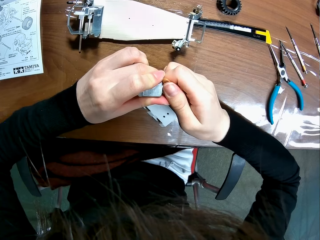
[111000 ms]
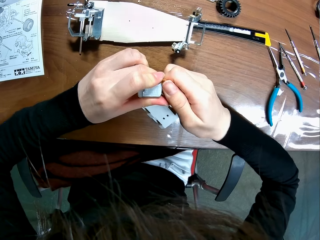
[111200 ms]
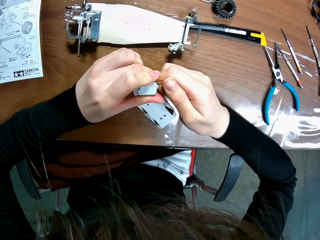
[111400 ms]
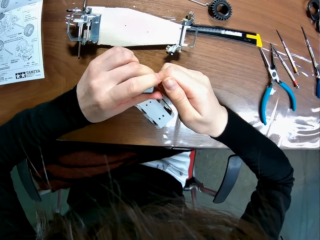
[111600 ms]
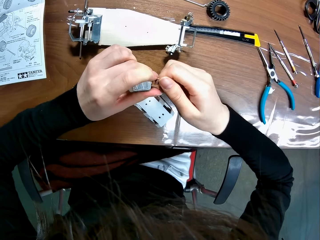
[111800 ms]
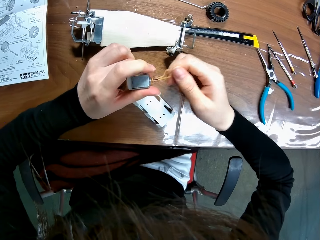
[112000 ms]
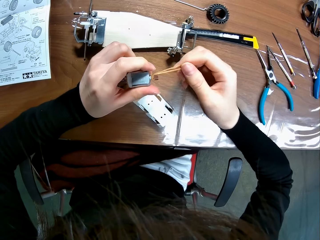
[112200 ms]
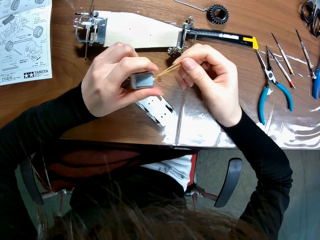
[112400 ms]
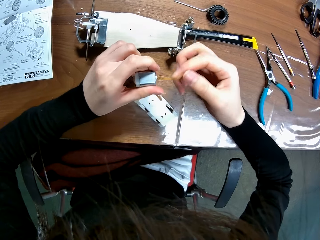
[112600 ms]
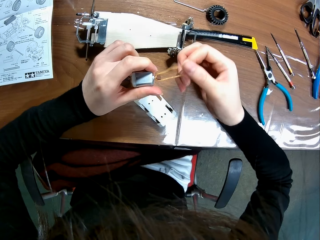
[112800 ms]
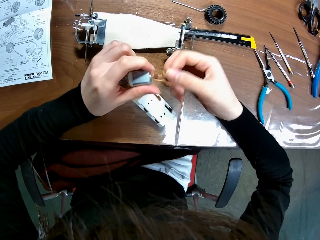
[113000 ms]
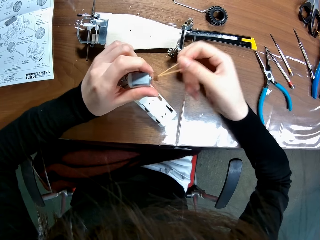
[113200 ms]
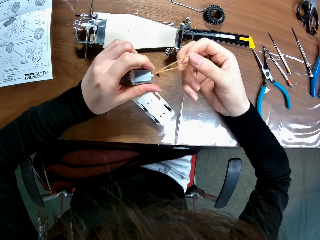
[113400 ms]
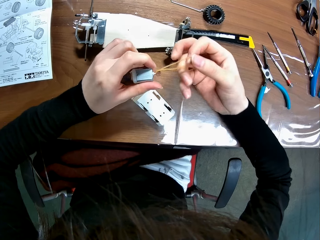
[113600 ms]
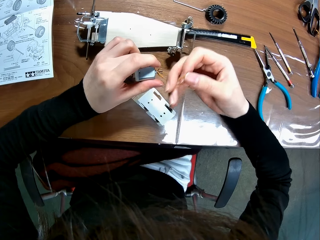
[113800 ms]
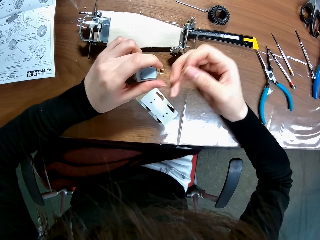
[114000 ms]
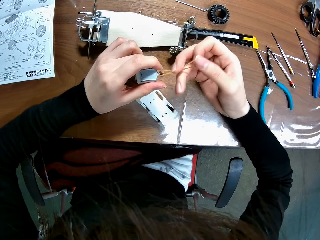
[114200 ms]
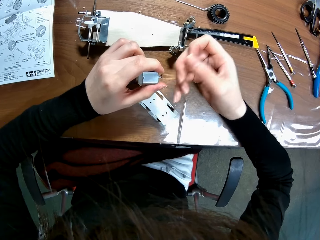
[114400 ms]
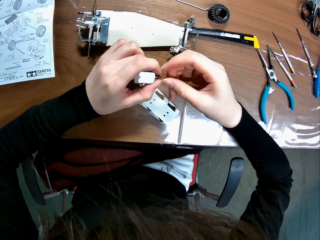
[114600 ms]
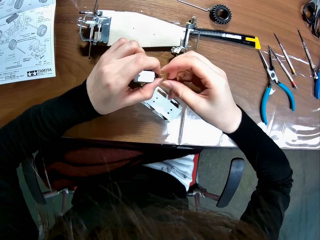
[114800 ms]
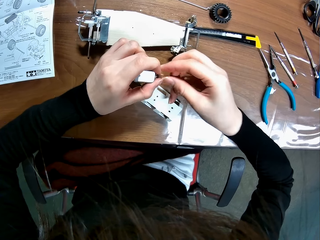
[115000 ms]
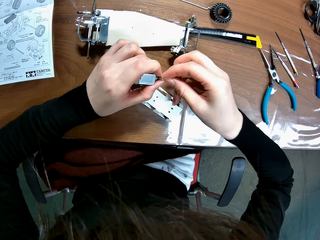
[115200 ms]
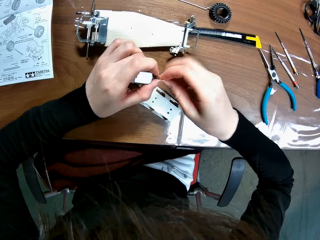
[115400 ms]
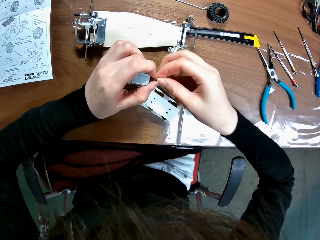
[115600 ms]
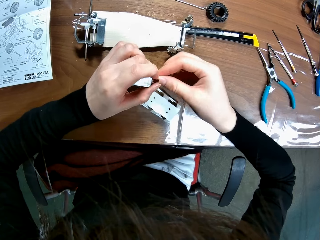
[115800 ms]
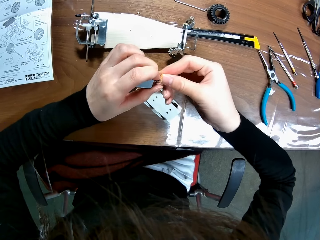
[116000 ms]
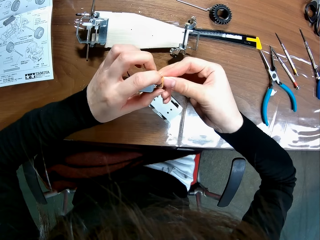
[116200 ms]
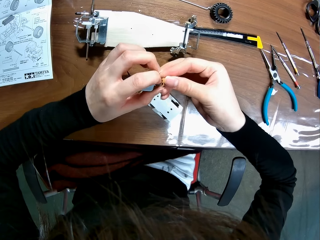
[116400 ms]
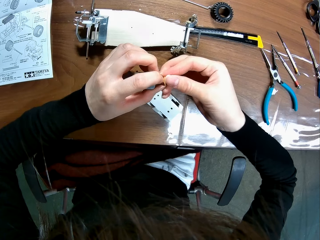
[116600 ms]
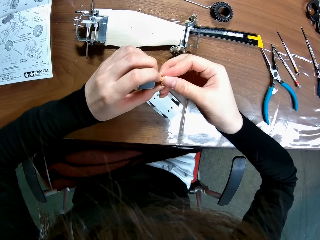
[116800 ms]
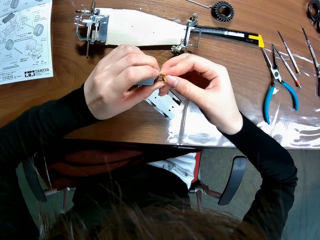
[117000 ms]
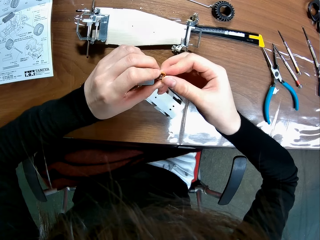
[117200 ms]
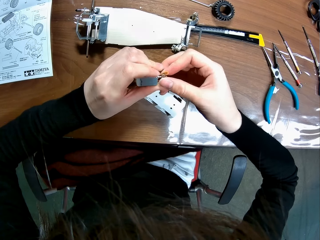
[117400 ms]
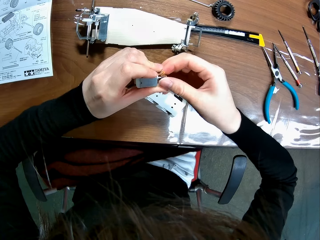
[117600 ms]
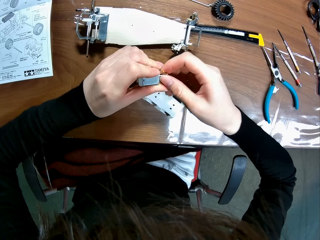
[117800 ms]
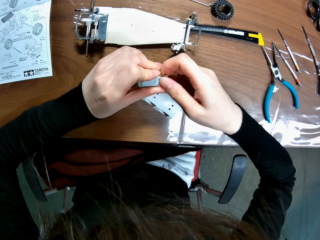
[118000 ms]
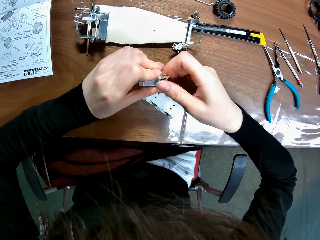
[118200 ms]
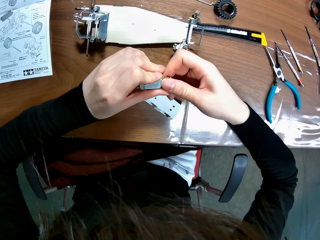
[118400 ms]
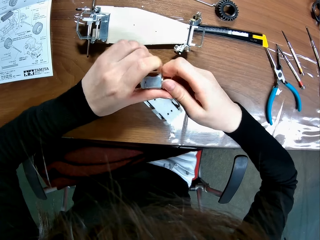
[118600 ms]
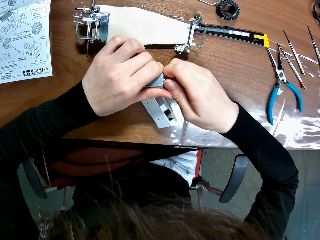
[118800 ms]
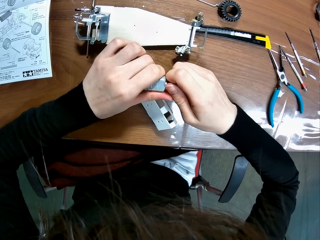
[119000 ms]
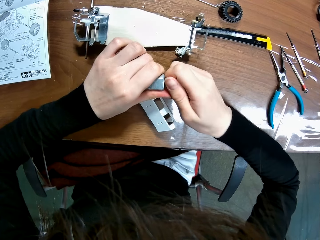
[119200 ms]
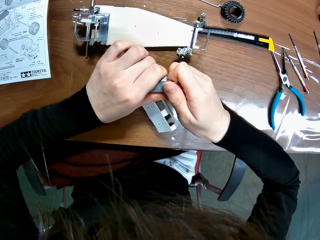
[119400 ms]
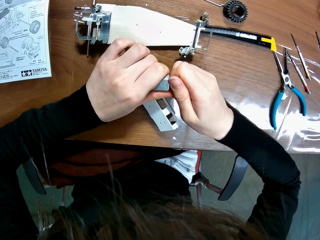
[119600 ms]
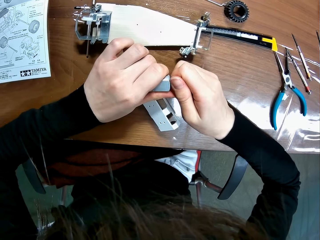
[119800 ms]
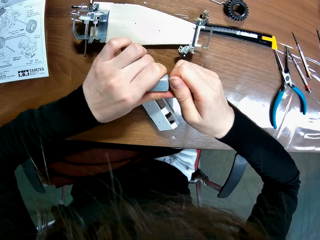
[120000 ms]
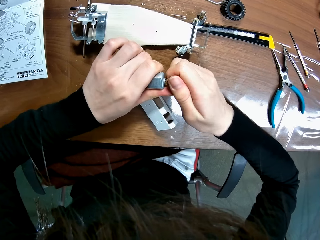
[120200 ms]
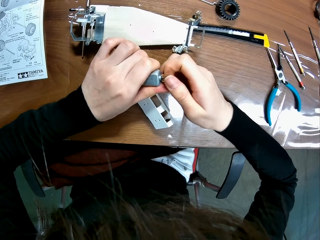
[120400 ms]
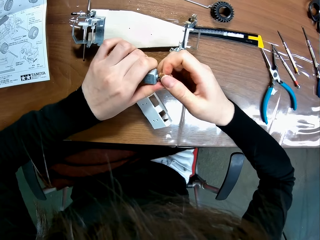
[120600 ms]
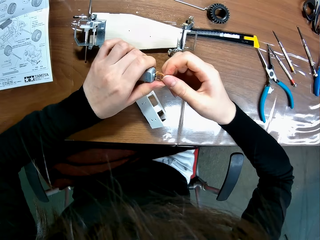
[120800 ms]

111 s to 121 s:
The camera wearer unrolls the rubber band. They fix the band.

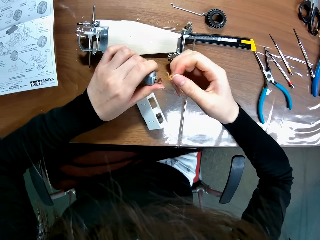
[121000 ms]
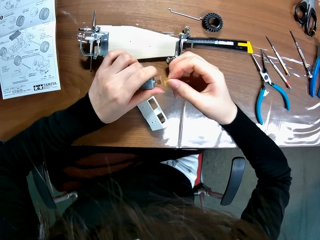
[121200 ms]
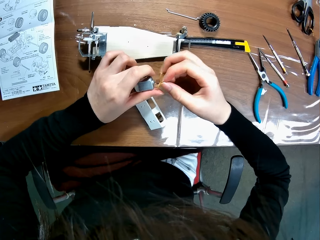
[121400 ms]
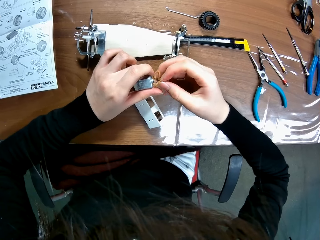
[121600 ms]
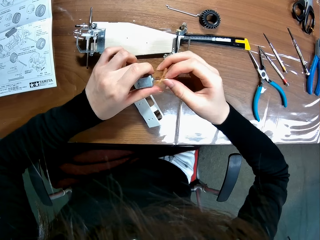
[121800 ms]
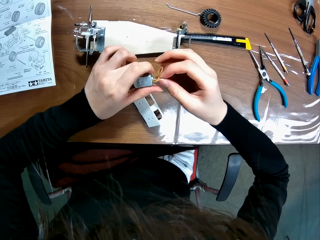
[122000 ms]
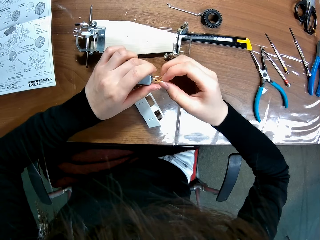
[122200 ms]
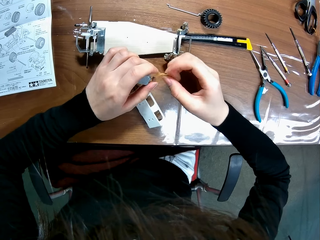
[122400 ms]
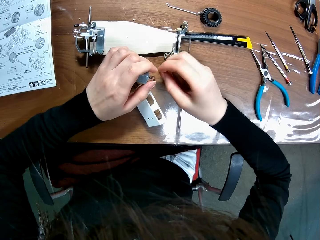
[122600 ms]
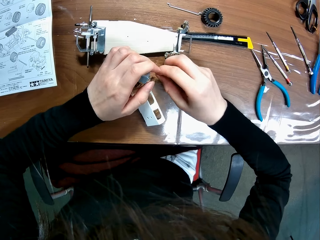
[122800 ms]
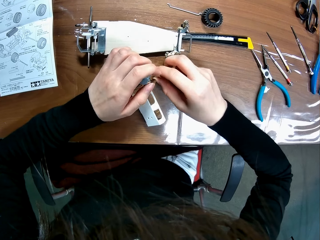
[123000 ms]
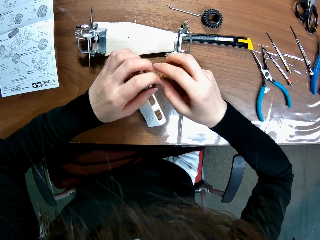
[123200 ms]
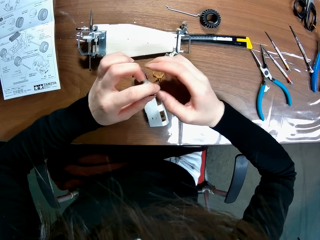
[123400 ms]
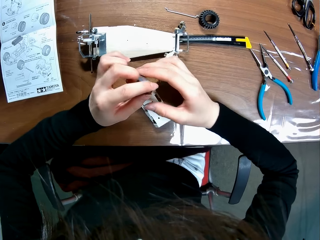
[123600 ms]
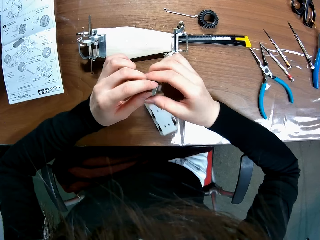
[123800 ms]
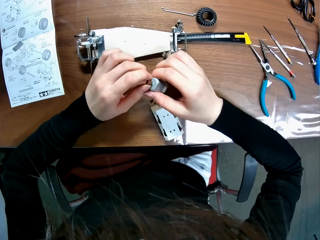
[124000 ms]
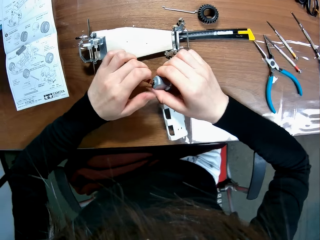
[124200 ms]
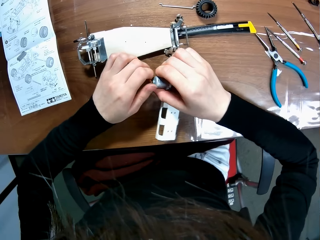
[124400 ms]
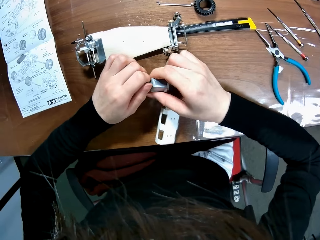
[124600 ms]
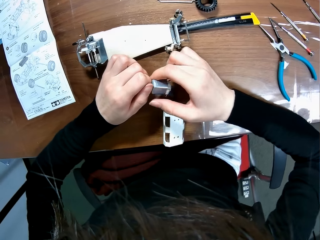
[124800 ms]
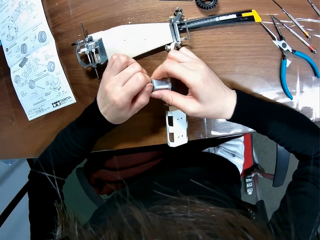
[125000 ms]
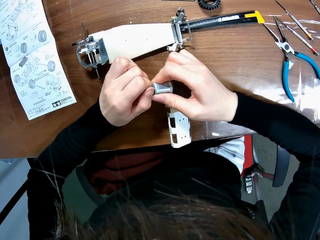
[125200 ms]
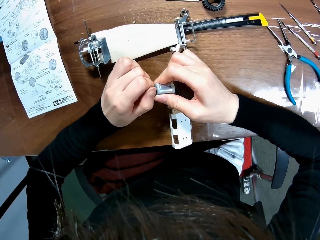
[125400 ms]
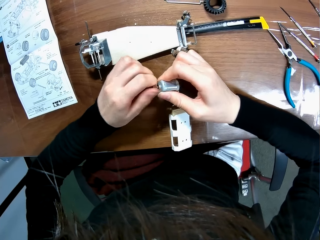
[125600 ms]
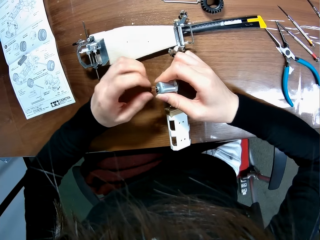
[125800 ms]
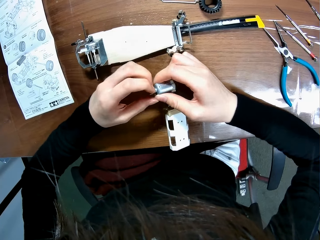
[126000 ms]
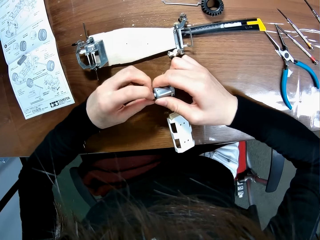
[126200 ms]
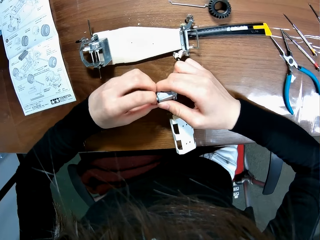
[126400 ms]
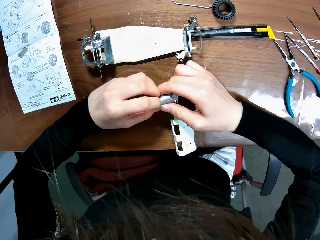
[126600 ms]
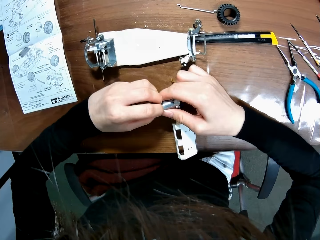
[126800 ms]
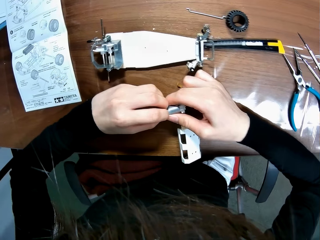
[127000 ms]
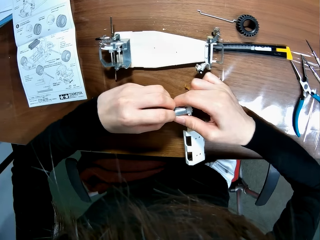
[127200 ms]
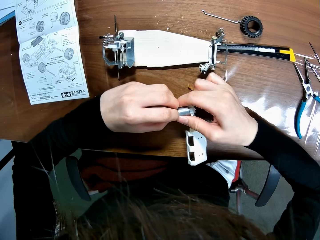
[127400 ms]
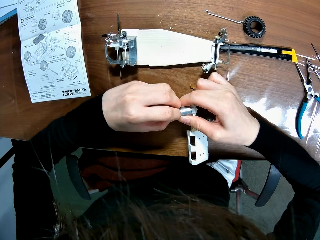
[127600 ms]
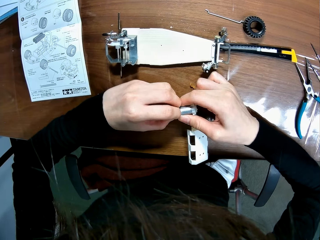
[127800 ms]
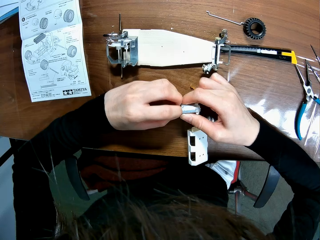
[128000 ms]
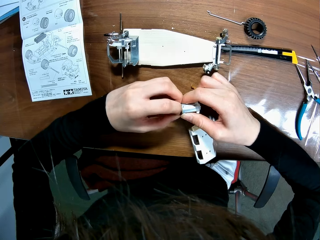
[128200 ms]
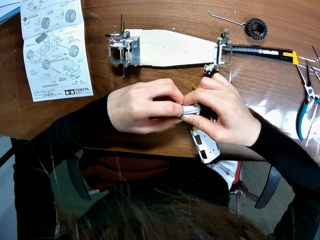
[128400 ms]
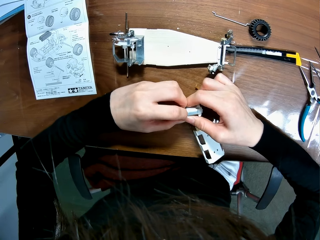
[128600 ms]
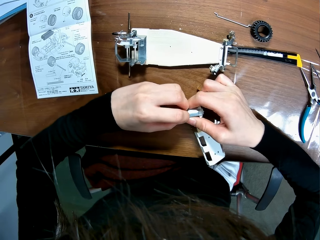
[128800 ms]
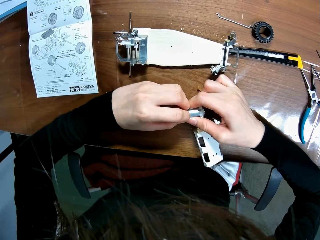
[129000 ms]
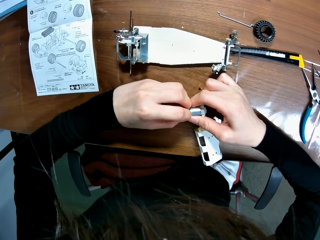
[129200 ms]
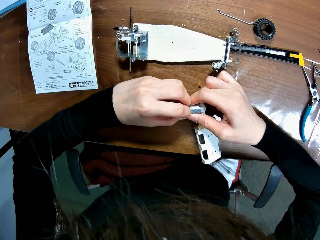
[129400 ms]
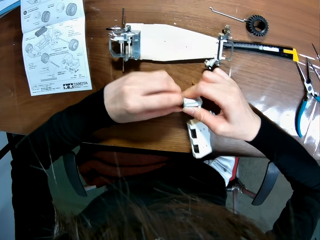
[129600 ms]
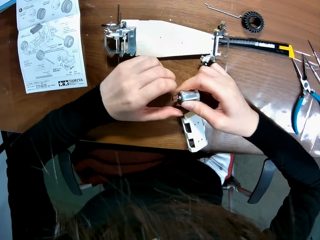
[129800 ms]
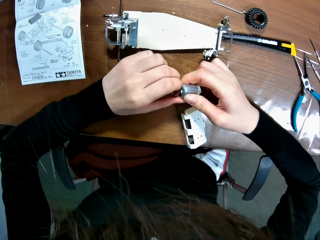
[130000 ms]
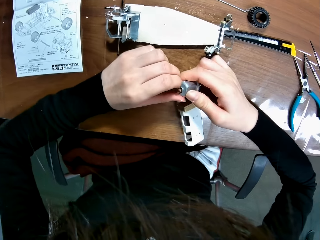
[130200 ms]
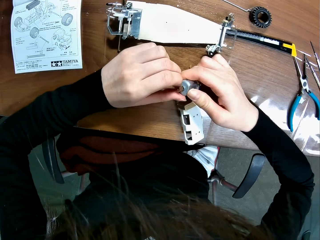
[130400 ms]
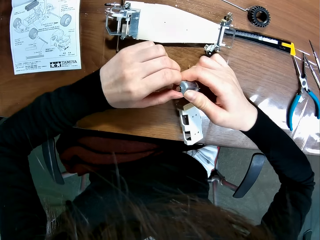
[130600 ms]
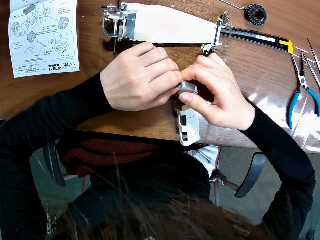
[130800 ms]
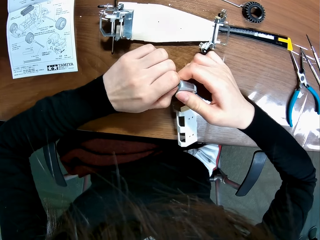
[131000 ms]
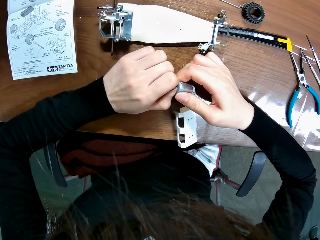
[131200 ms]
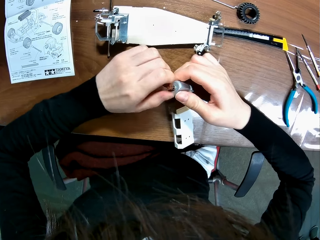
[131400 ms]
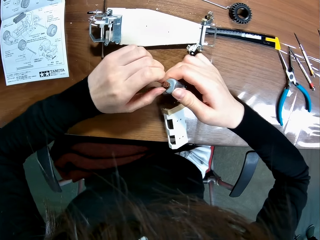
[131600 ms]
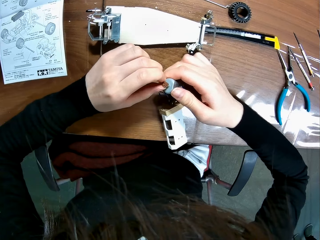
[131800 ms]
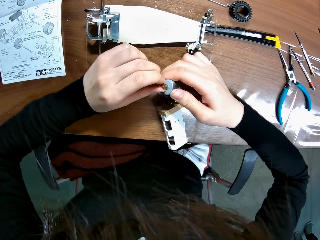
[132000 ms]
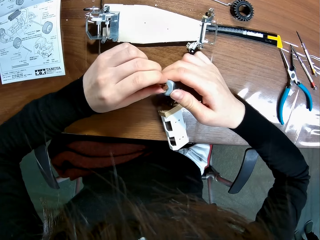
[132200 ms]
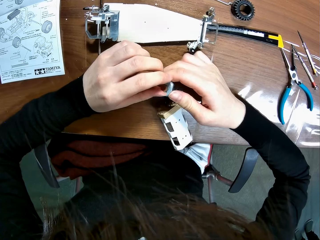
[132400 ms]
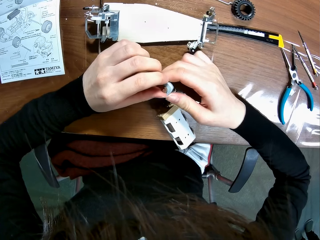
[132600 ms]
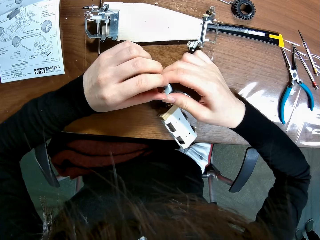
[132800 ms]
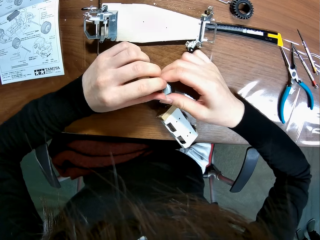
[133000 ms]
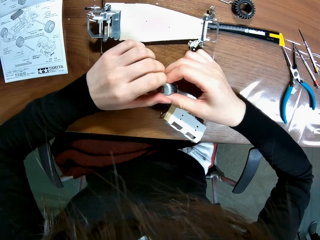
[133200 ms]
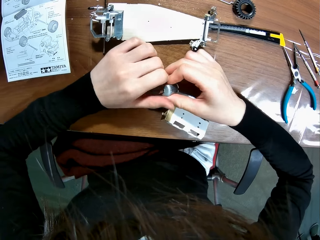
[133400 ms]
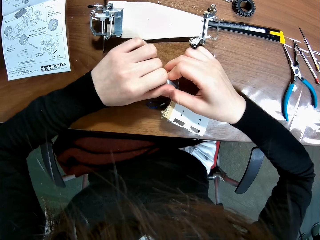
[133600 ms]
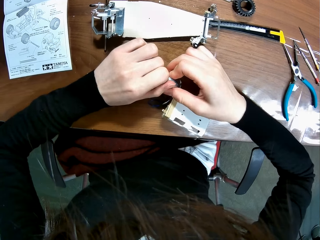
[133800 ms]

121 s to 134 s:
The camera wearer removes the rubber band around the motor screw. He drops the band on the table. He passes the motor from his left hand to his right hand. He pulls the motor lid. He adjusts the screw of the motor with his hand.
